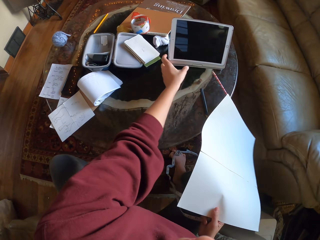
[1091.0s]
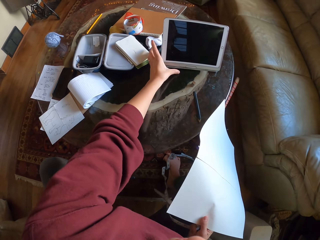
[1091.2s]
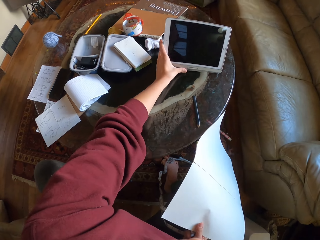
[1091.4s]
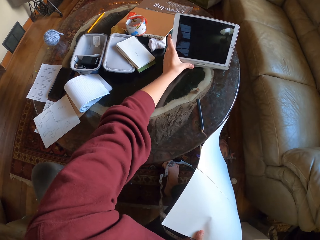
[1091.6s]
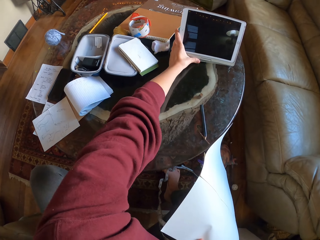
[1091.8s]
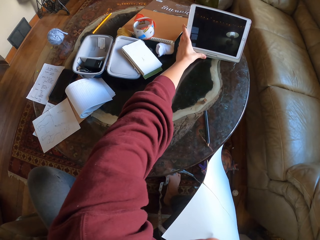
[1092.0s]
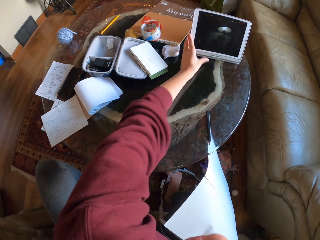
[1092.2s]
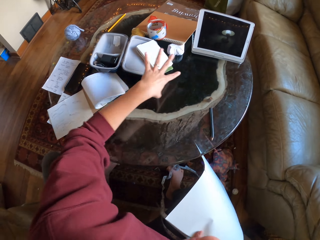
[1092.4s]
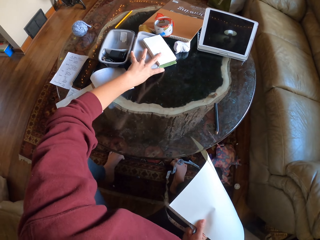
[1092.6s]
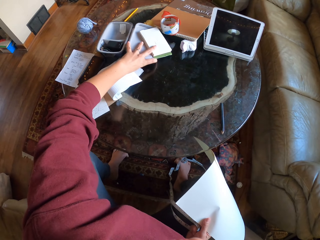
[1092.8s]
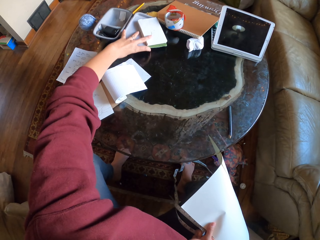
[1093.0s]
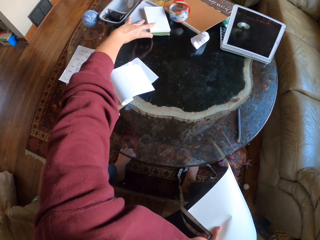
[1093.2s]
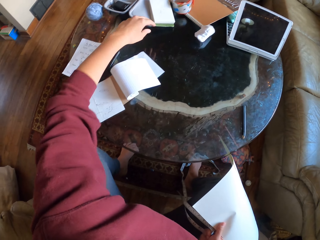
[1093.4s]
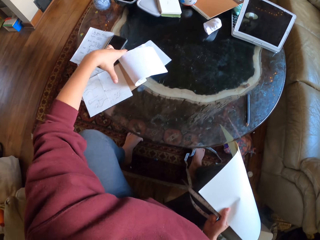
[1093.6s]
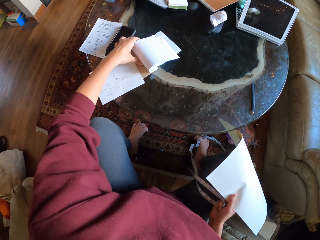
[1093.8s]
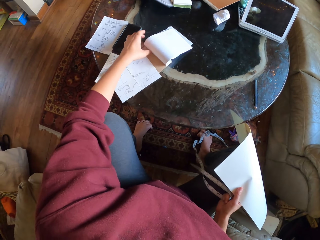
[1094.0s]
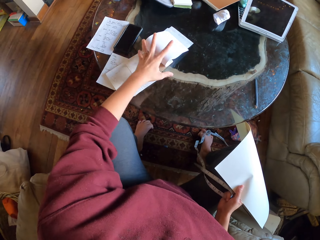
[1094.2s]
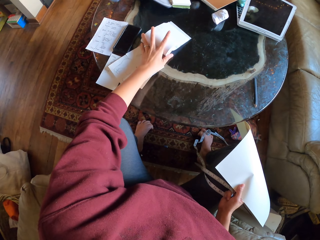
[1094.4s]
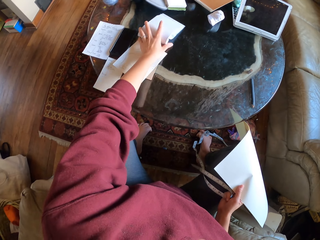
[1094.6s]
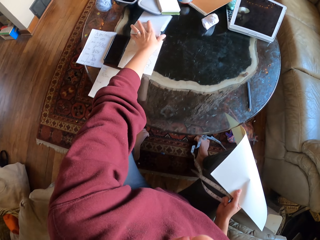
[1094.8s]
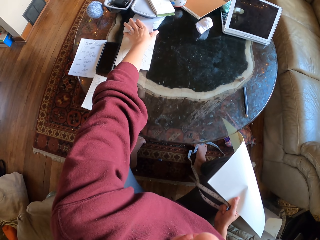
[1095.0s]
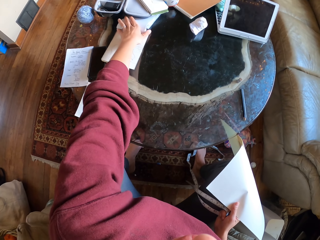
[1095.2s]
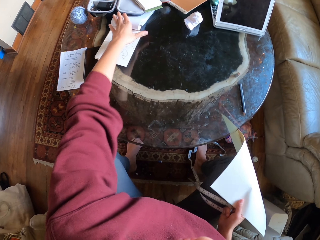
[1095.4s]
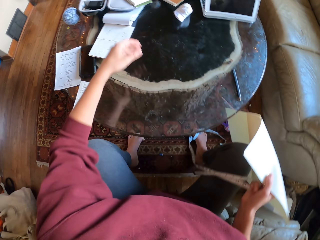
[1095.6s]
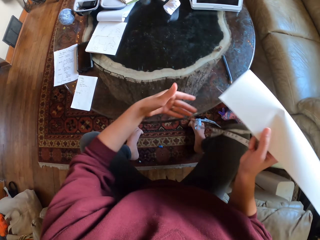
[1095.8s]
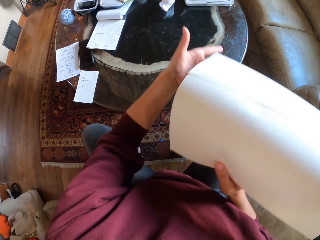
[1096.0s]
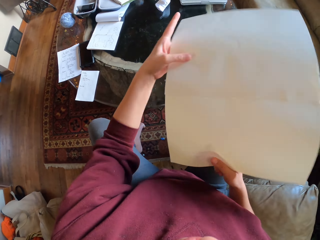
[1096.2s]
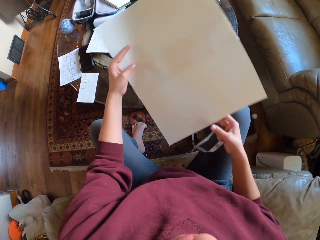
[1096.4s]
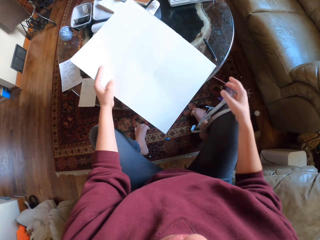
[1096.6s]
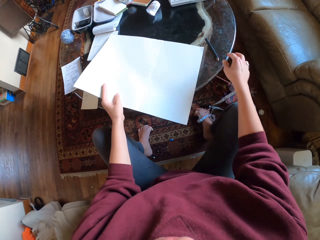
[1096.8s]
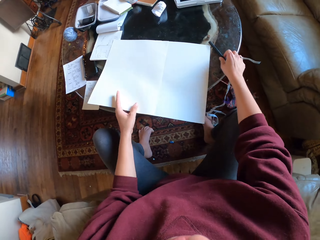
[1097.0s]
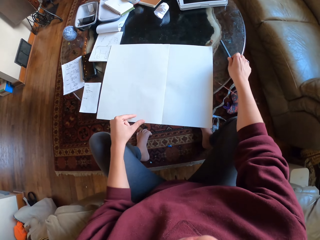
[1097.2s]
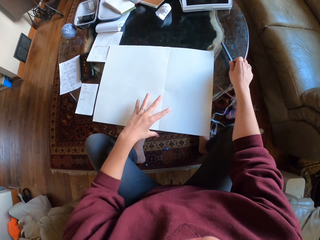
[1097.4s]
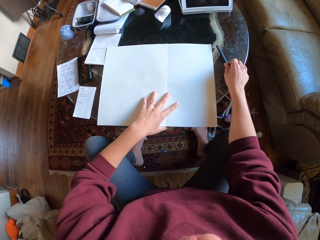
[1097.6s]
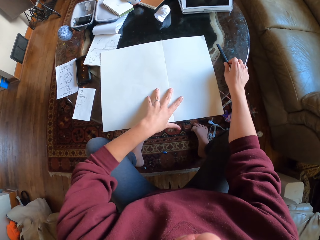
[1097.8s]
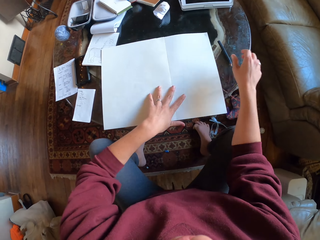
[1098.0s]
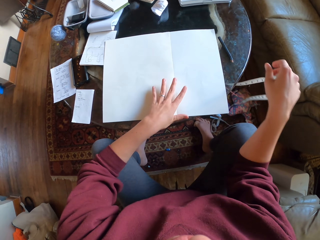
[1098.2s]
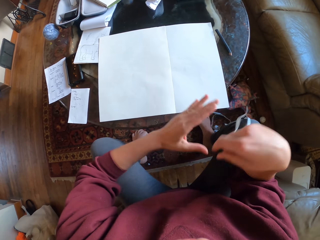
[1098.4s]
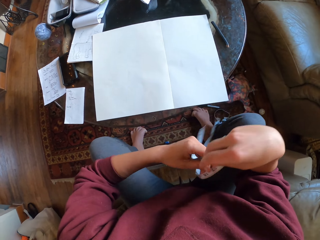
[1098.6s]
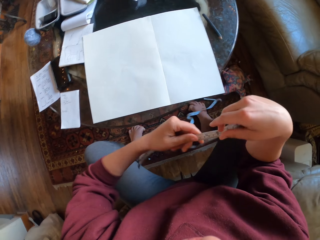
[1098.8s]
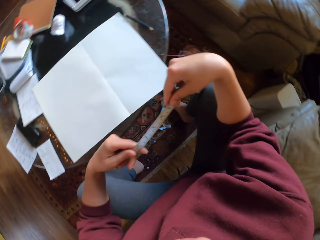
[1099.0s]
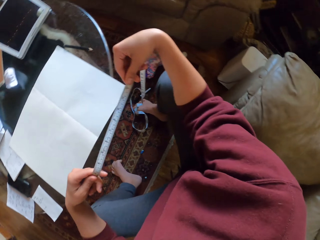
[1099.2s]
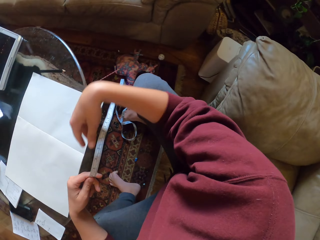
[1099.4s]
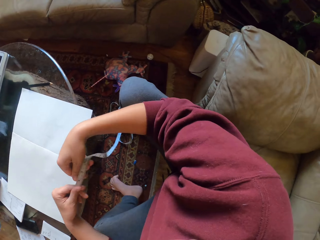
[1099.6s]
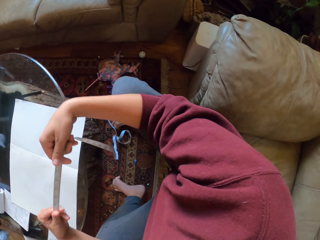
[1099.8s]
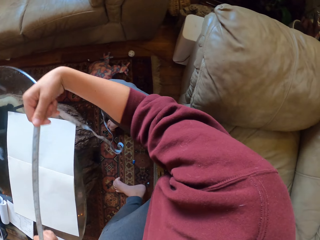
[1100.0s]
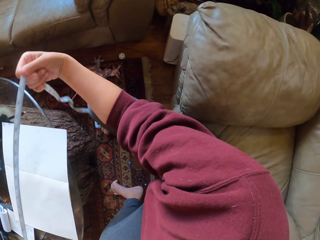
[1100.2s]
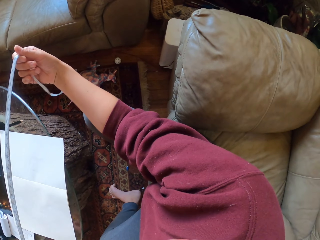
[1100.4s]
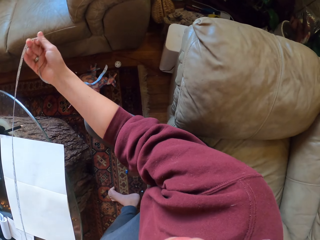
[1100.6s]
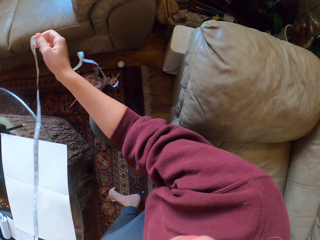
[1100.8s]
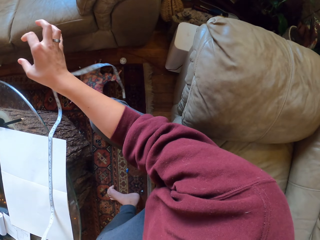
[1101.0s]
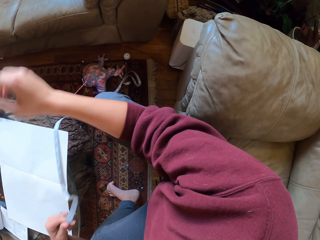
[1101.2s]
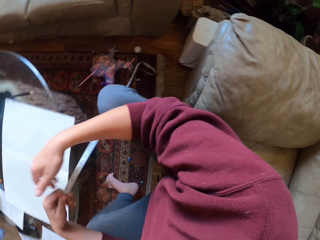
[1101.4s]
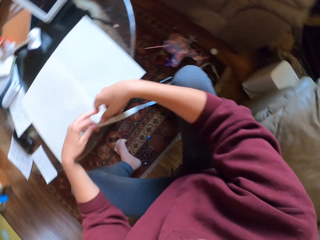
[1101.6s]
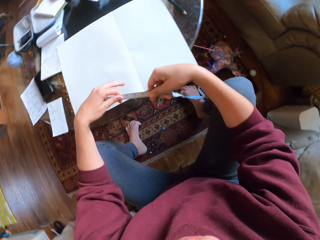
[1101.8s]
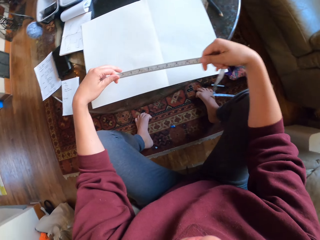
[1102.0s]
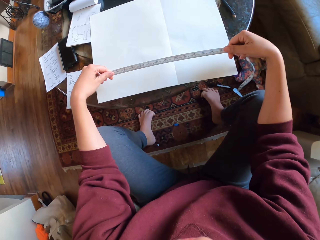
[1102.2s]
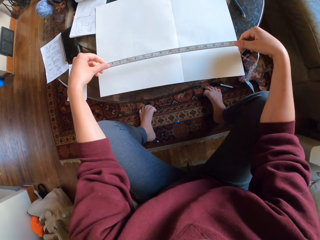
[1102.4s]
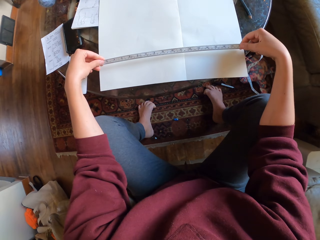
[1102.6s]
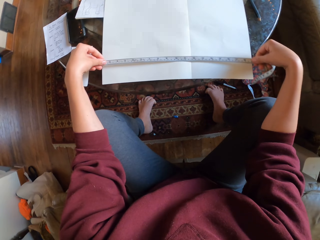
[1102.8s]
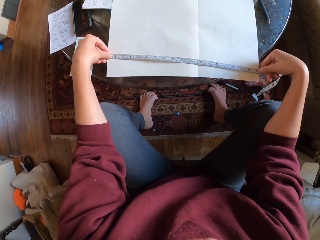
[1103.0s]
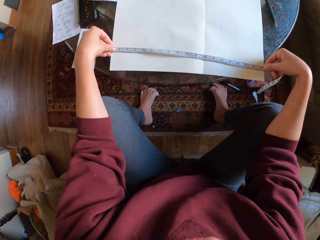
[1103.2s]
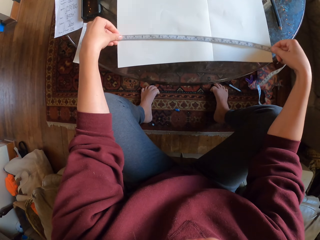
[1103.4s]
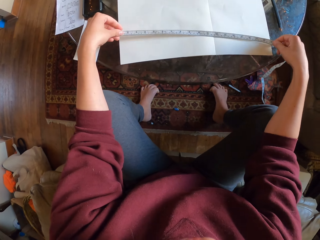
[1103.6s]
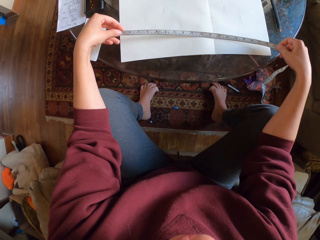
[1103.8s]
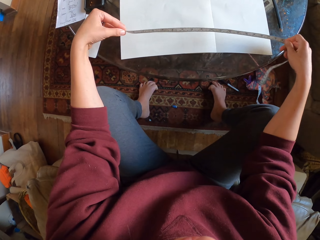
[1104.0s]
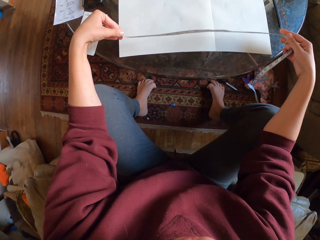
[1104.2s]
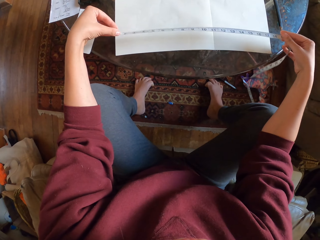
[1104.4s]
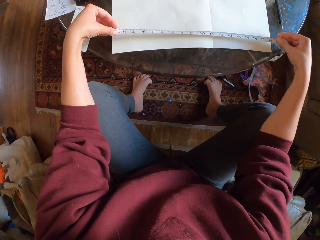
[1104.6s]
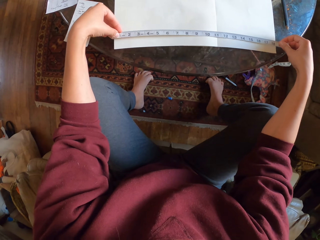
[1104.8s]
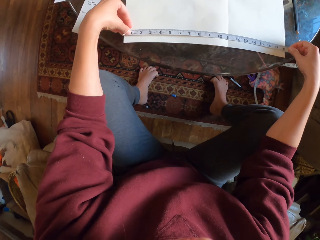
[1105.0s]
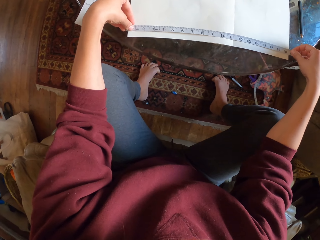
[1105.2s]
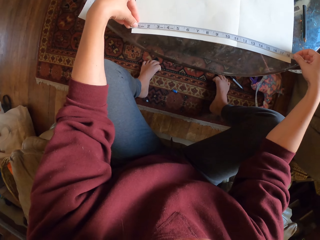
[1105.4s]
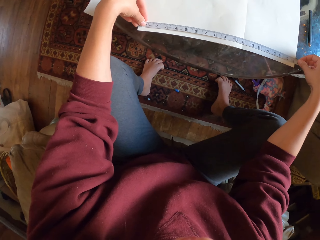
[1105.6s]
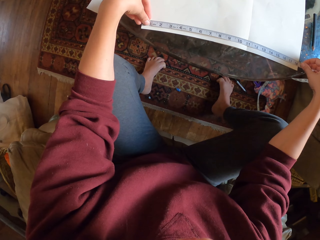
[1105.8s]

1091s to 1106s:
The camera wearer moves the iPad on the table. They move stationery on the table. They place the large combined drawing paper on the table. They pick the pencil from the table, drop the pencil, hold the tape measure, straighten the tape measure and place the tape measure on the combined drawing paper. They measure the drawing paper with the measuring tape.

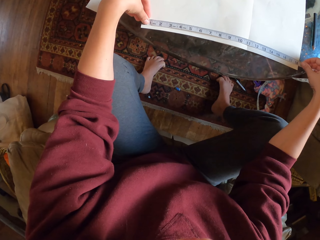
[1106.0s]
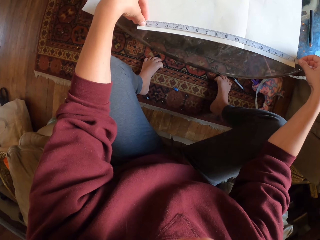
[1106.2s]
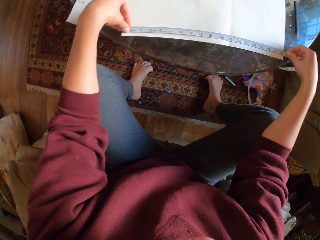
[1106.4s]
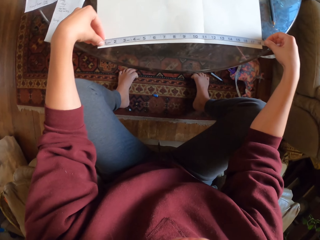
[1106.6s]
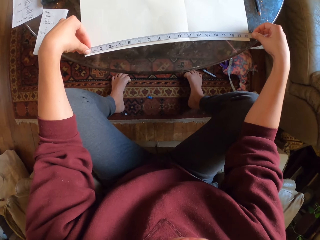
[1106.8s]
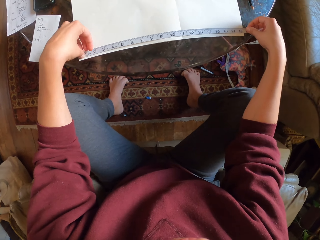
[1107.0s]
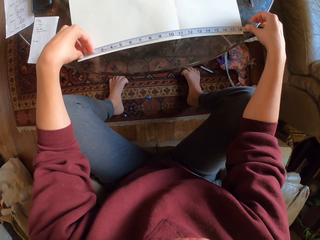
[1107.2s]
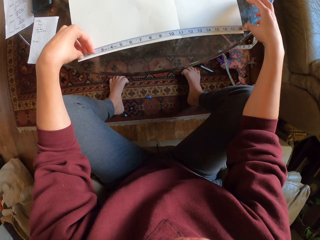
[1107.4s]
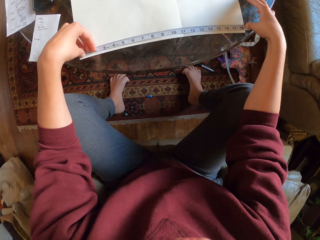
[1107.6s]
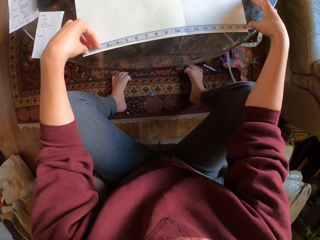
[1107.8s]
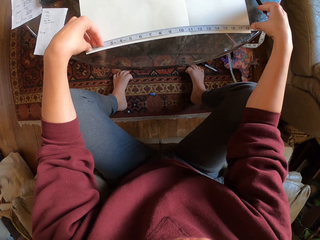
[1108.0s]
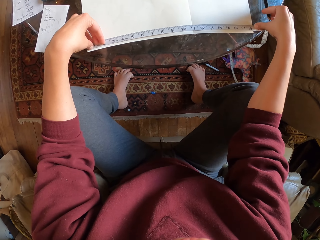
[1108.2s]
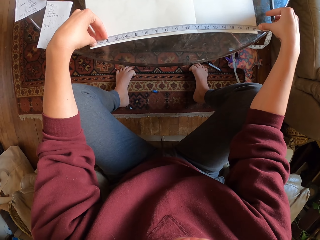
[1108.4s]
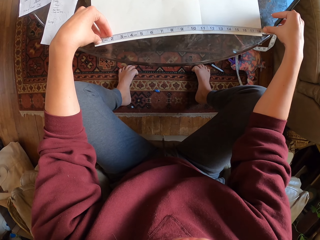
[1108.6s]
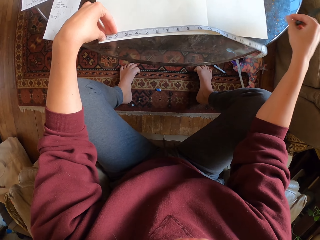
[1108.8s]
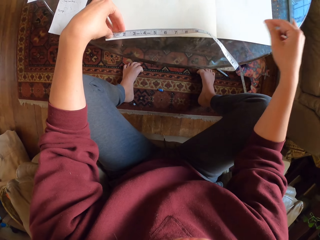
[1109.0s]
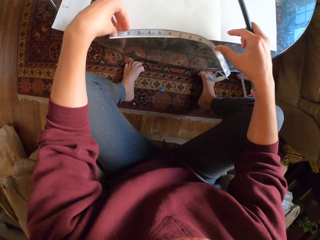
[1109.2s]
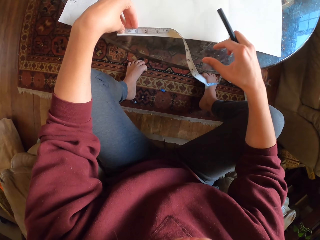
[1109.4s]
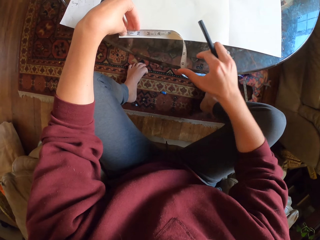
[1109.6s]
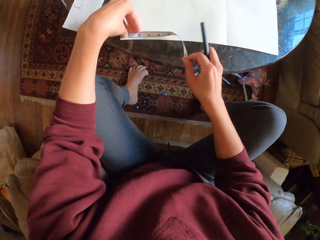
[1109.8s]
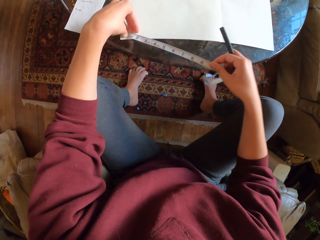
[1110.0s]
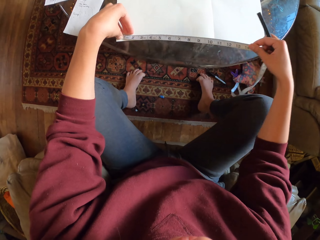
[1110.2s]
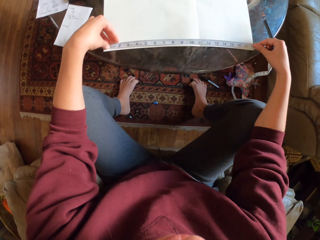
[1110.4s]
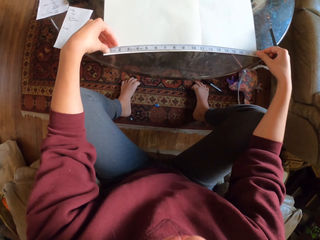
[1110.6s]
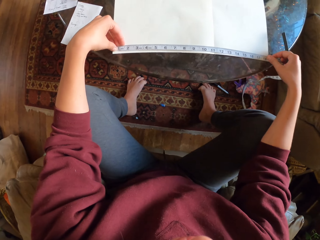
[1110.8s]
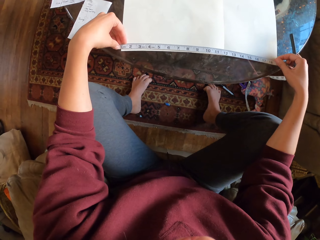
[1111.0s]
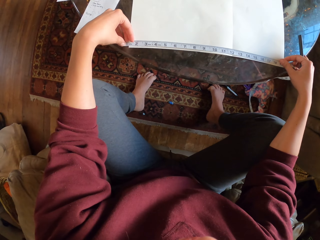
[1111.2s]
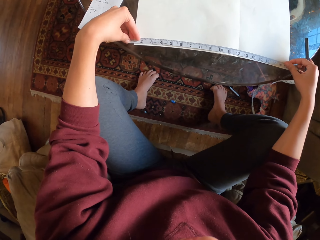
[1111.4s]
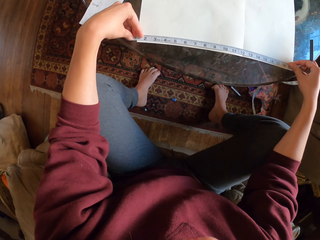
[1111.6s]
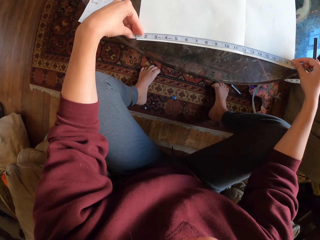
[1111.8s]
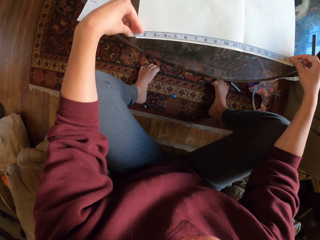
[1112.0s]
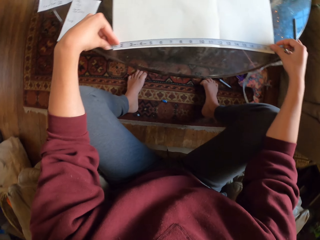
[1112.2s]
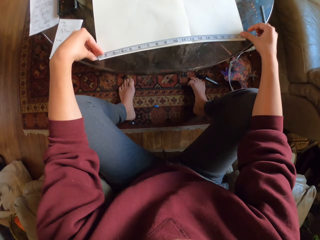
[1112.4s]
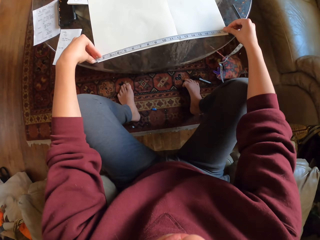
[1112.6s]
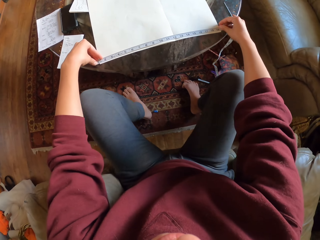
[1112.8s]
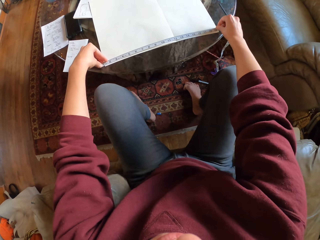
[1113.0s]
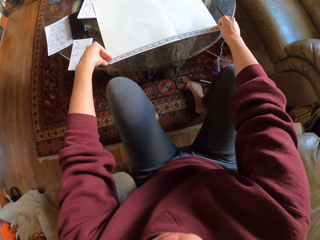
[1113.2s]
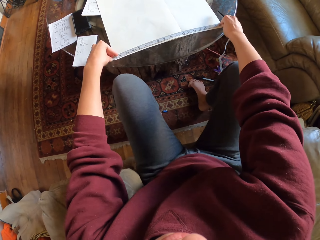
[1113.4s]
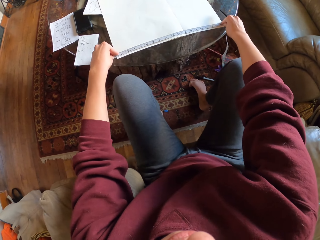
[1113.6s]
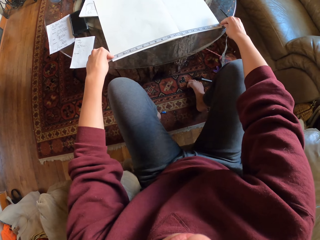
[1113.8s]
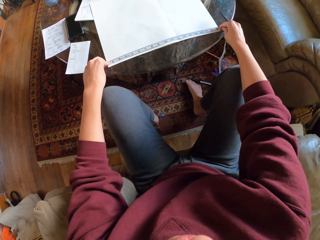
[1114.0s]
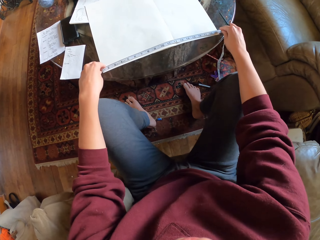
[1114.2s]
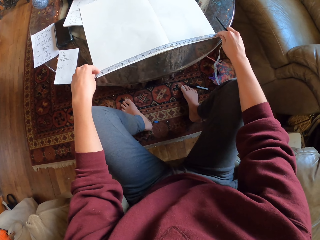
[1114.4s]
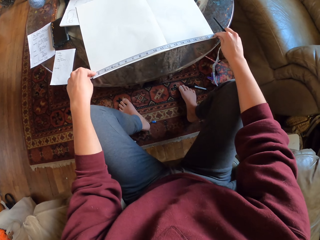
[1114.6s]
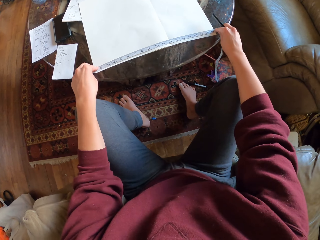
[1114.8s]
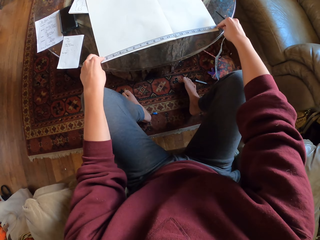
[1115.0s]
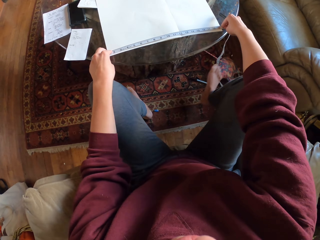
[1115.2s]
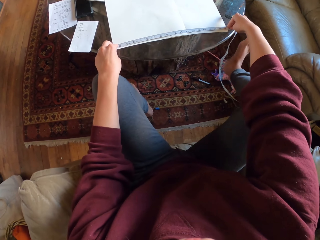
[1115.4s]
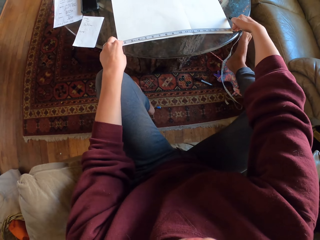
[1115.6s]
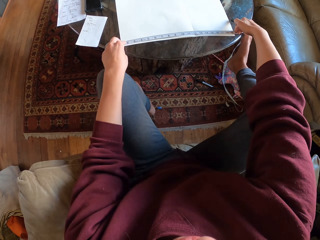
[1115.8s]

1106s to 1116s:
The camera wearer picks a drawing pencil from the table. They hold the tape measure firmly.
